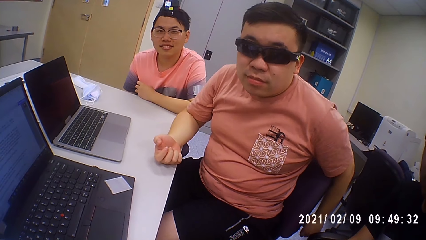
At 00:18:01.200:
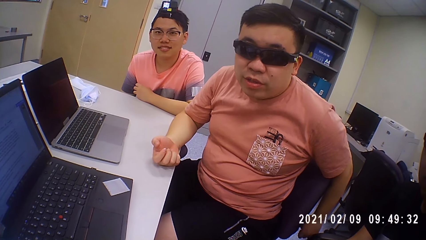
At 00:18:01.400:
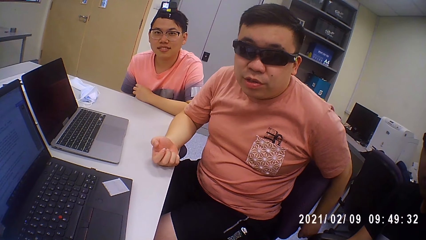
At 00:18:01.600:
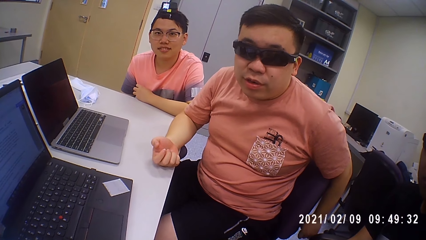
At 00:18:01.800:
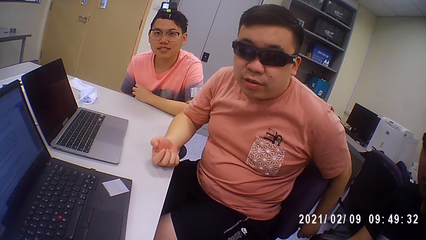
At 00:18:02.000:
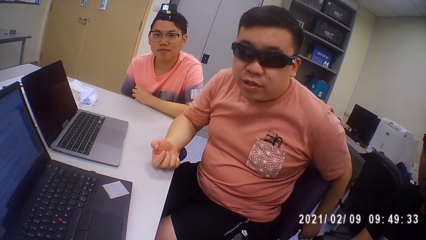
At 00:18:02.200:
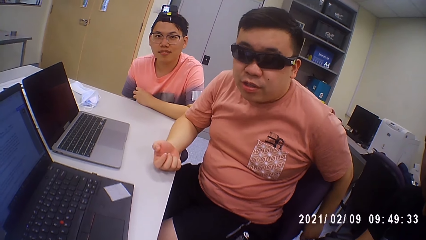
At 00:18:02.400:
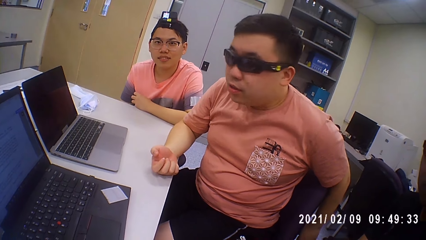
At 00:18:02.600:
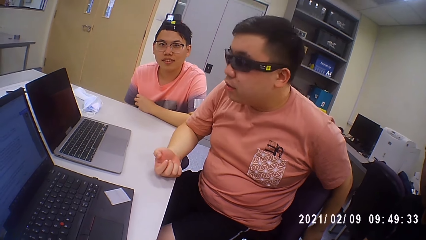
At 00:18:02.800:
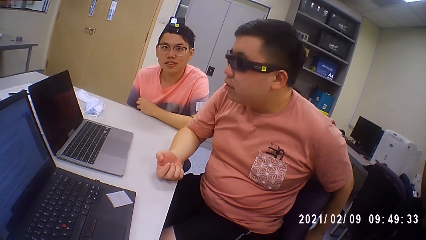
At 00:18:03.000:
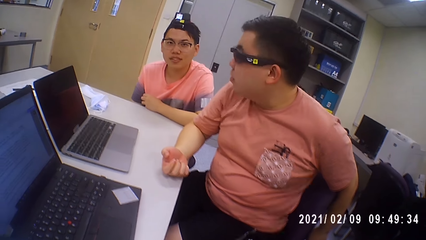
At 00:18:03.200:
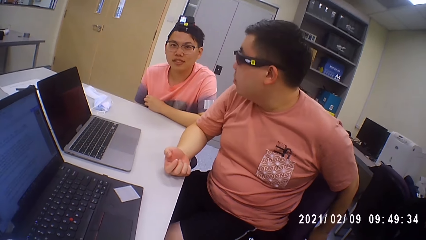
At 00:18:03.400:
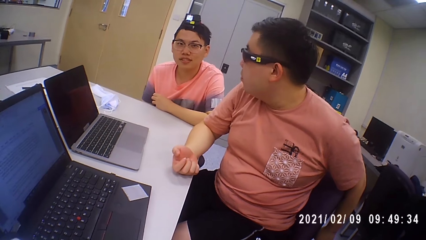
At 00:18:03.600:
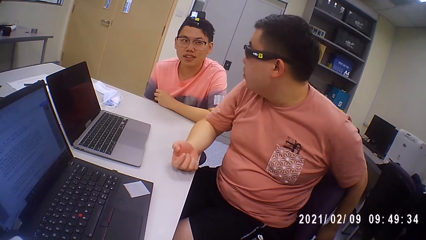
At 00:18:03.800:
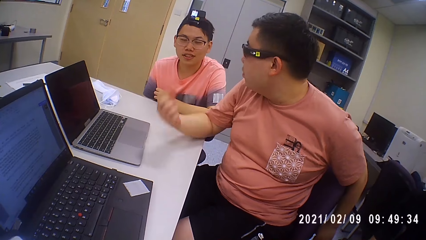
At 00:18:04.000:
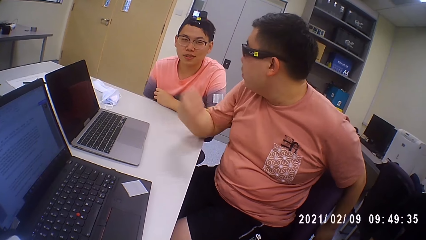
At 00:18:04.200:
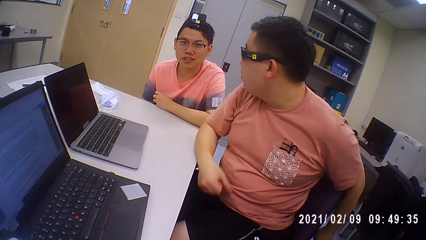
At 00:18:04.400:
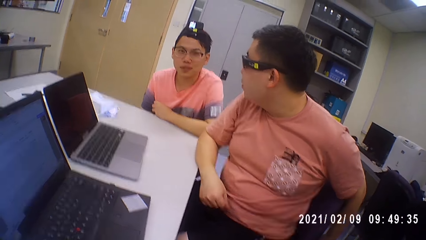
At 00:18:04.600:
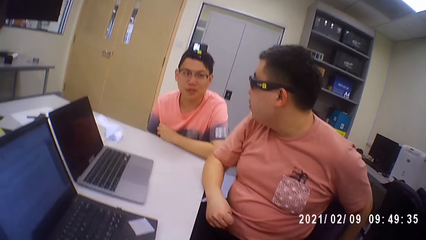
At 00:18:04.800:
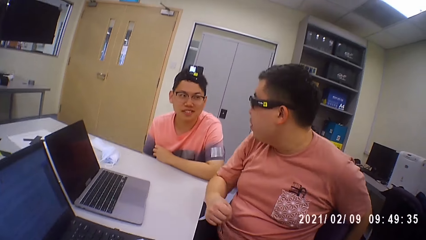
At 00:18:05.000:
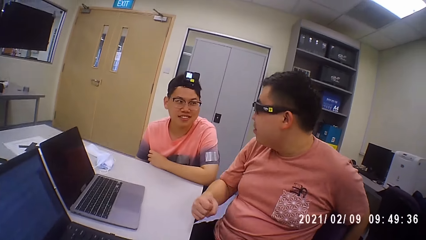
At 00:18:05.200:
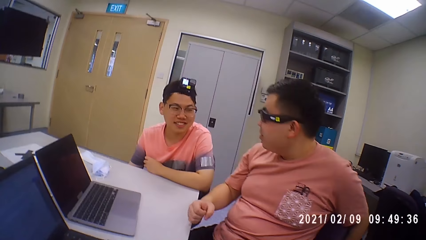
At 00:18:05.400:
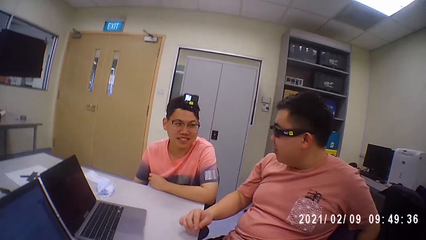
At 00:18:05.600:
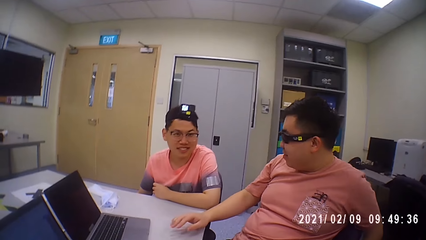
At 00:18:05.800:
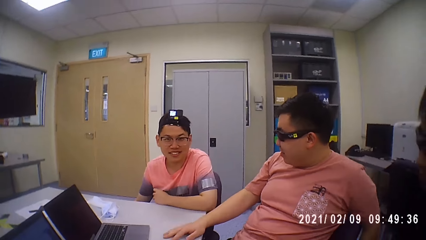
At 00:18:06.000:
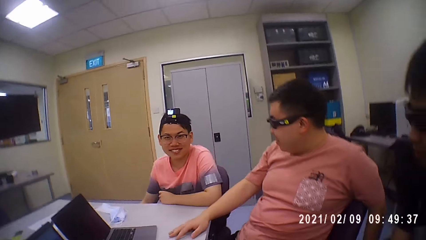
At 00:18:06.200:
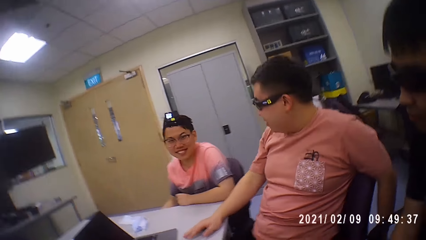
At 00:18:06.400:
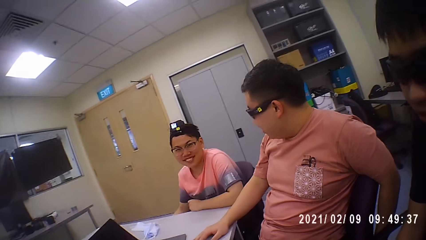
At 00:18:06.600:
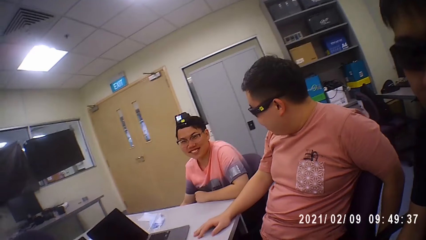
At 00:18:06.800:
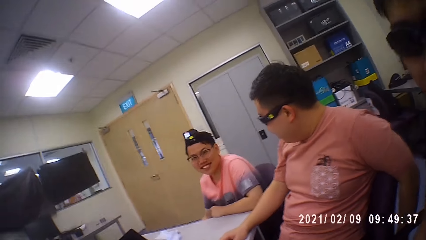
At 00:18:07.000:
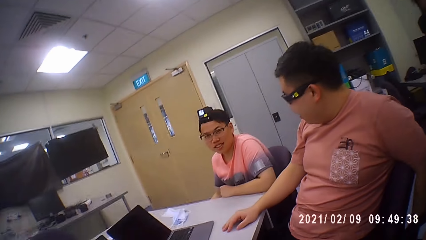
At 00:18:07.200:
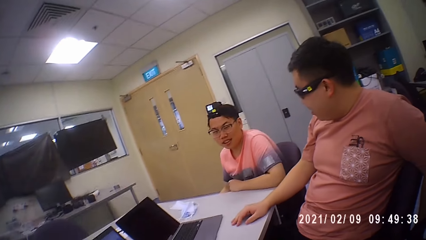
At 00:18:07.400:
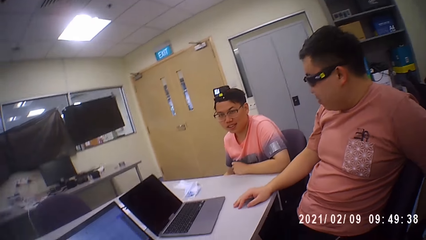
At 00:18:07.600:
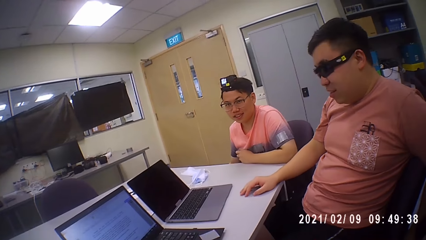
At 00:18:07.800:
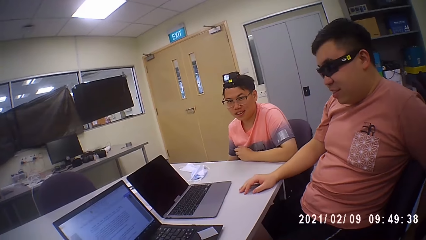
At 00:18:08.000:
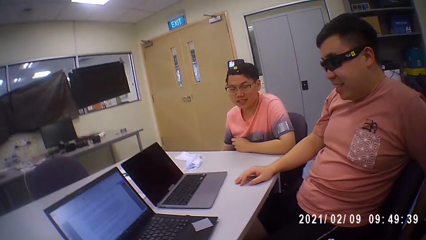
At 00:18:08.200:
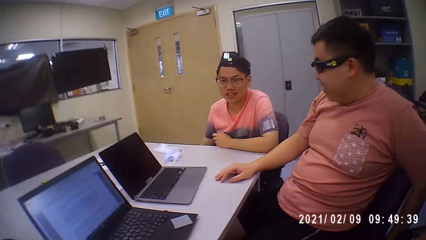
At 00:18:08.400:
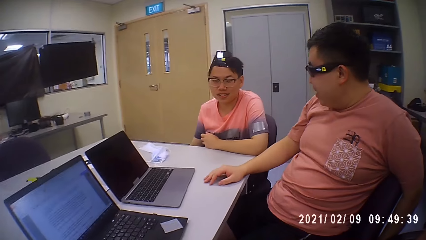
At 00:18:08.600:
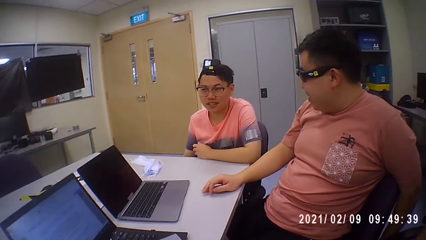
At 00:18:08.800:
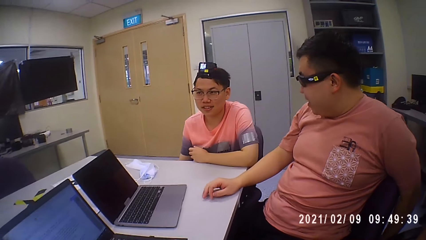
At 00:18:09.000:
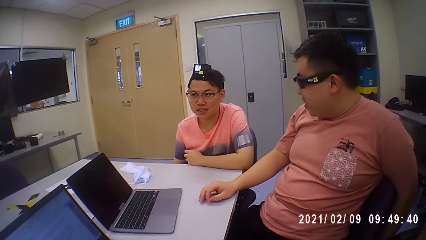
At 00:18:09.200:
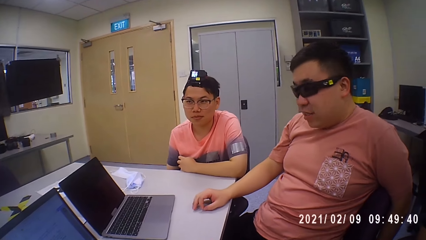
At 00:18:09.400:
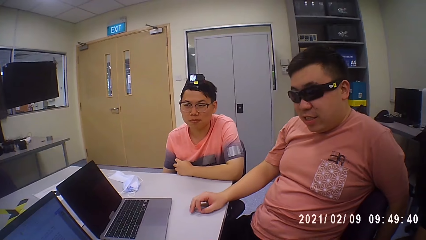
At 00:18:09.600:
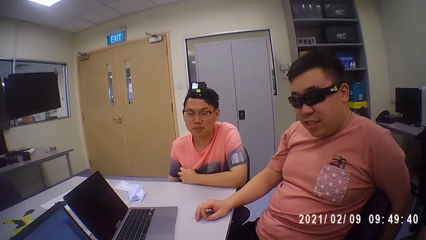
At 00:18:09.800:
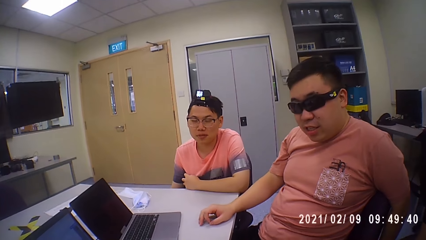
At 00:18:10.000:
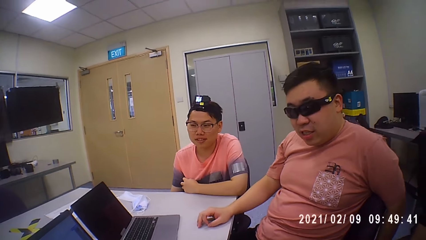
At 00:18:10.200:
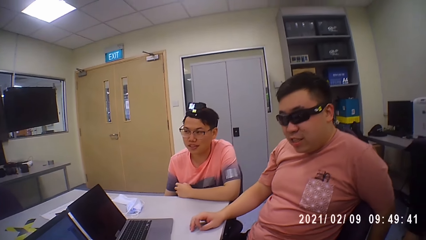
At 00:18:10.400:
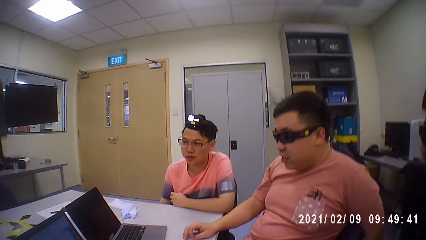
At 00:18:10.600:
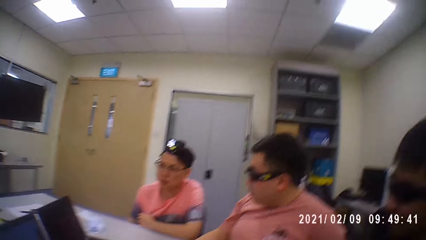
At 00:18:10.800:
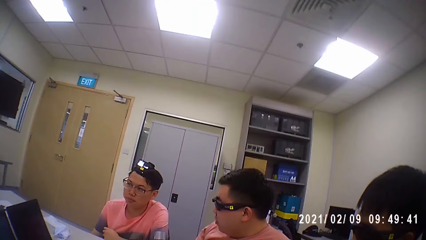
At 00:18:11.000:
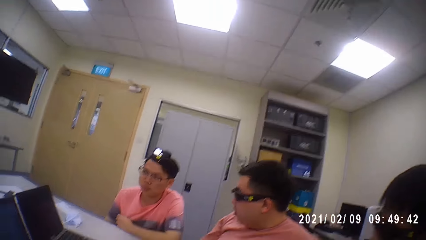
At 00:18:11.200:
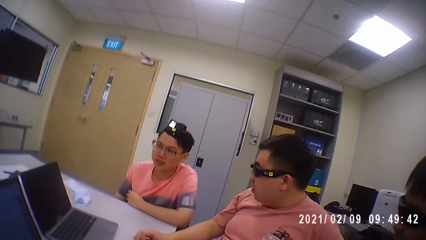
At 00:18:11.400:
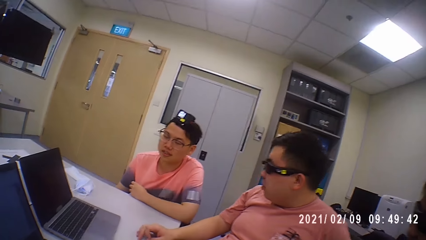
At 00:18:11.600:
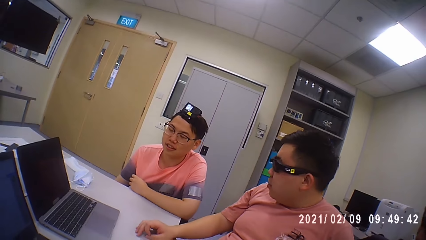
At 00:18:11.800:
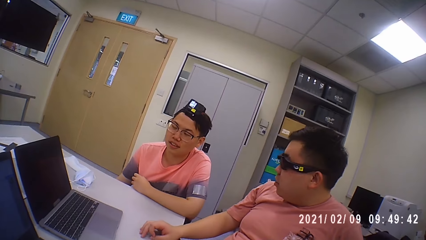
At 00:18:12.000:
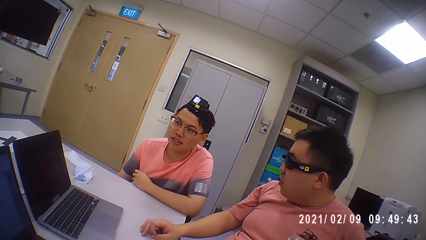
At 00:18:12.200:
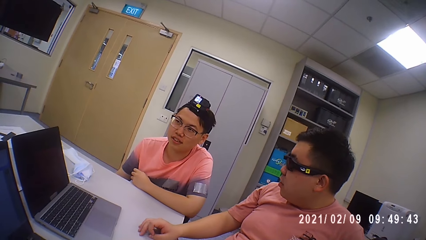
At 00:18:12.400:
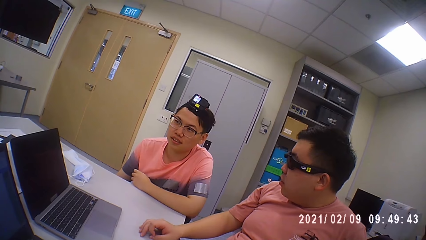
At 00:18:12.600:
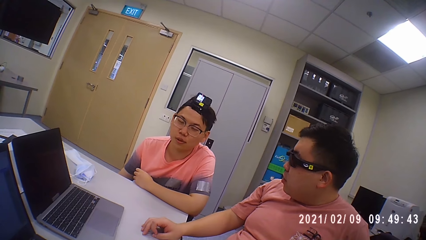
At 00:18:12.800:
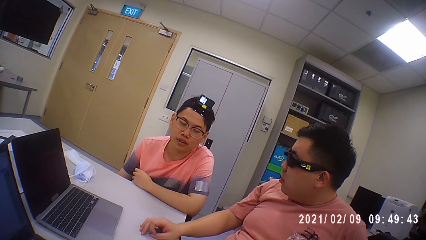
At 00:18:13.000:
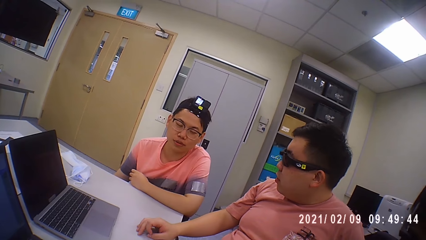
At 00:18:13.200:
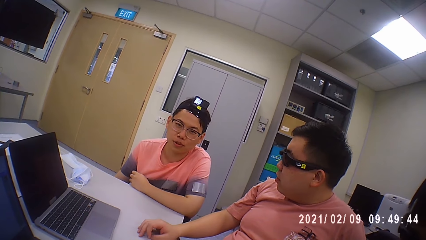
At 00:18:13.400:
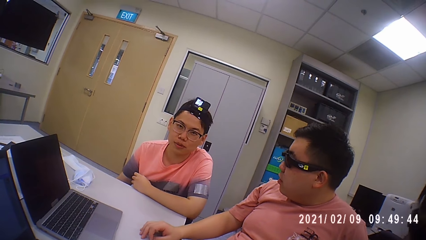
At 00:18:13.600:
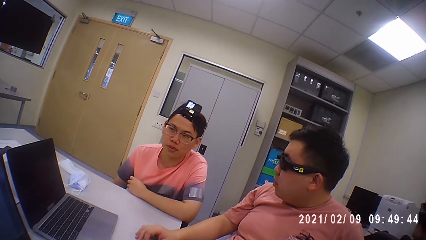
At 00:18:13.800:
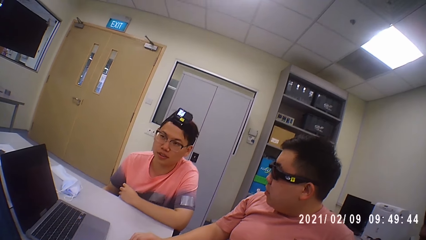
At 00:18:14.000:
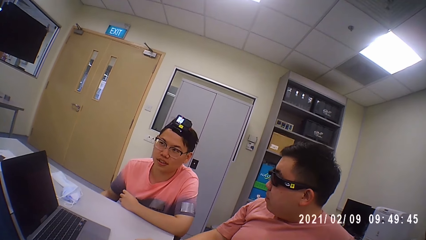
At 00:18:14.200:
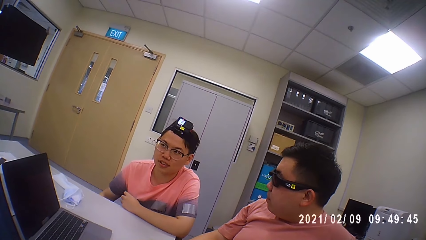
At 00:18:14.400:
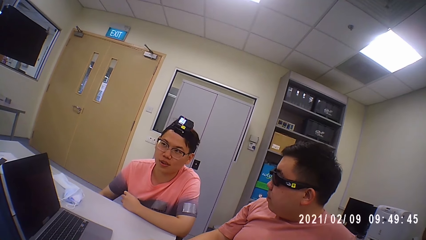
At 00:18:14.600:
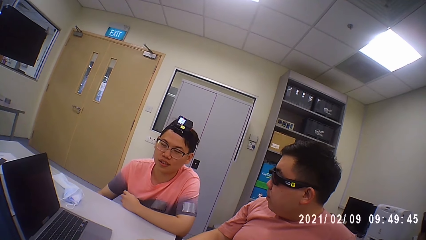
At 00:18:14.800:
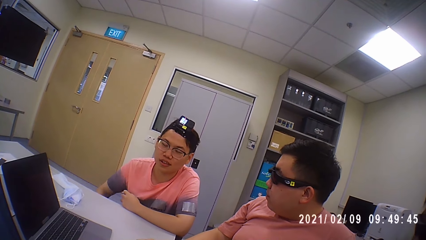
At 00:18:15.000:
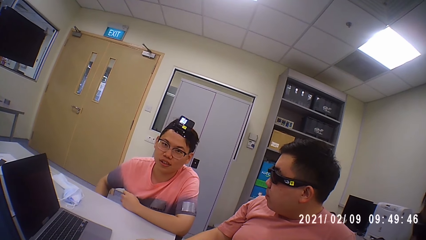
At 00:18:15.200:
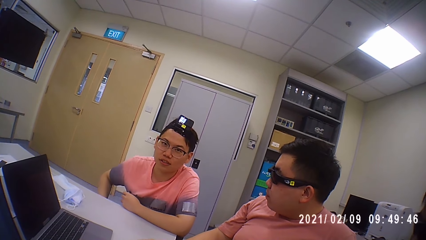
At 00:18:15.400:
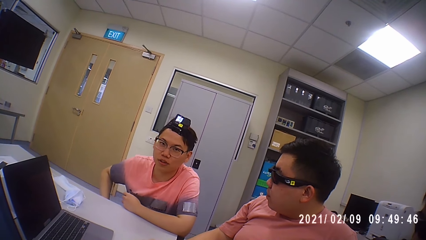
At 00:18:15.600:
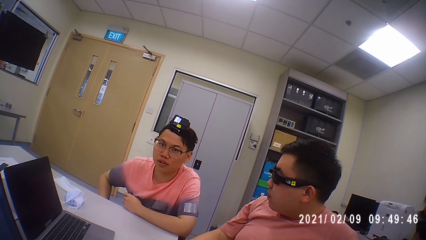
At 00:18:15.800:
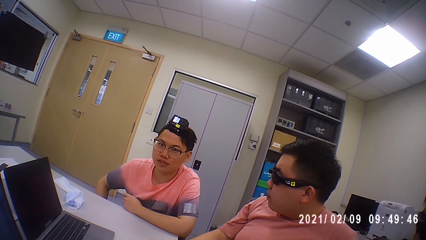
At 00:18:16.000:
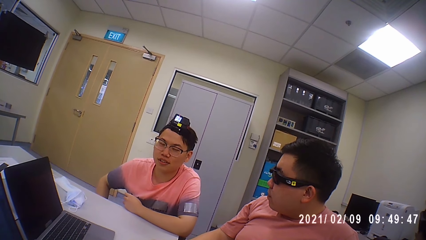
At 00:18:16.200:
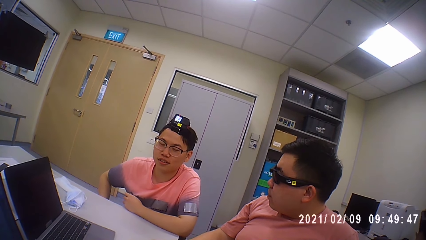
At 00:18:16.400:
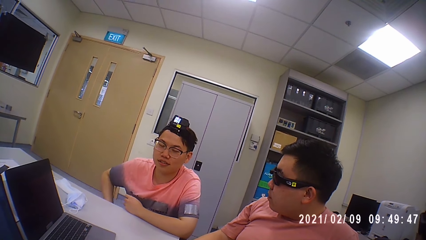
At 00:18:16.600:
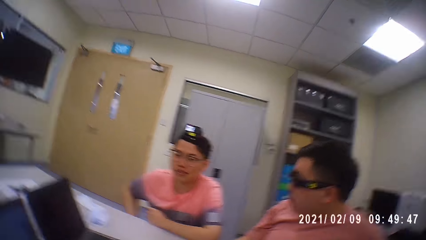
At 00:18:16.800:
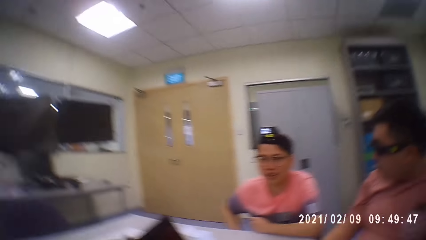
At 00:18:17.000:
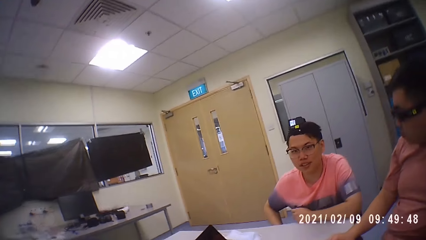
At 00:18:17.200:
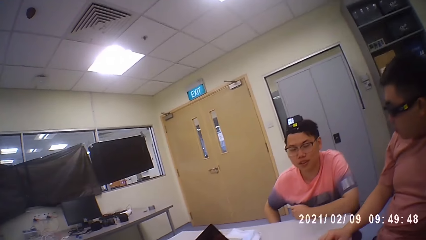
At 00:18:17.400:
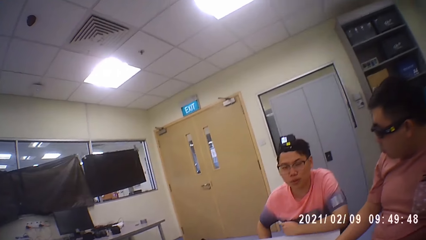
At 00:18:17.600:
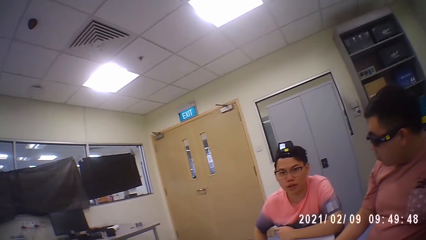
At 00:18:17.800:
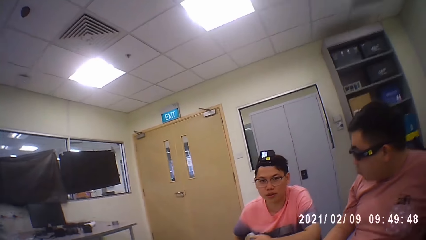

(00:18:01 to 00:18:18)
Two people discuss. A man places his right hand on the table. A person answers the question.
